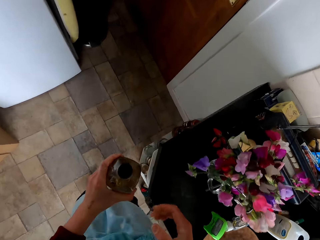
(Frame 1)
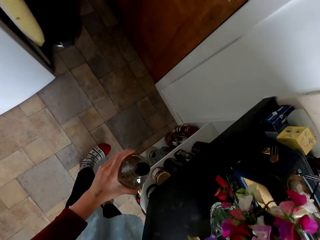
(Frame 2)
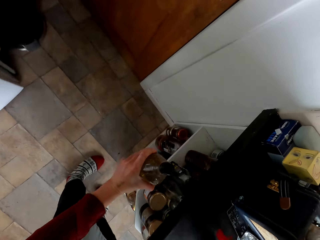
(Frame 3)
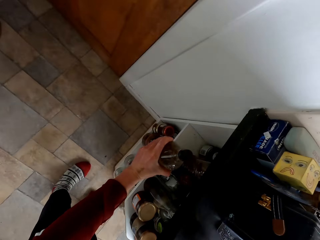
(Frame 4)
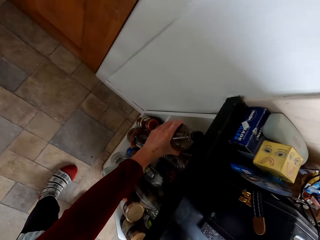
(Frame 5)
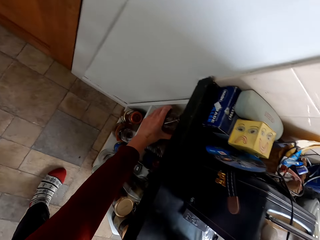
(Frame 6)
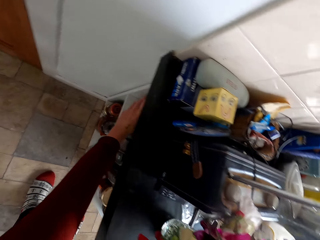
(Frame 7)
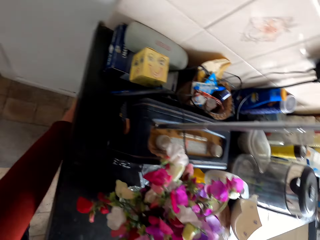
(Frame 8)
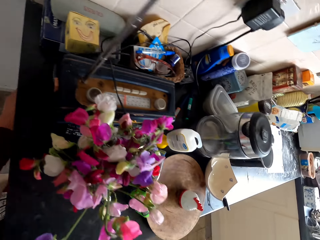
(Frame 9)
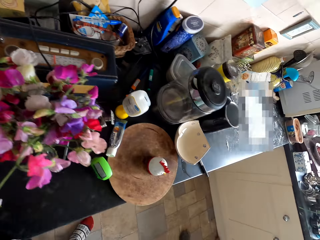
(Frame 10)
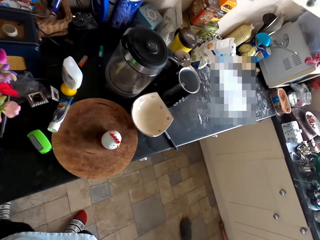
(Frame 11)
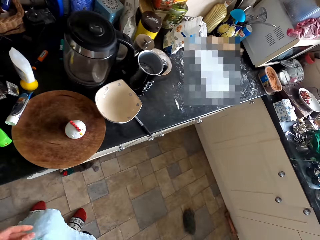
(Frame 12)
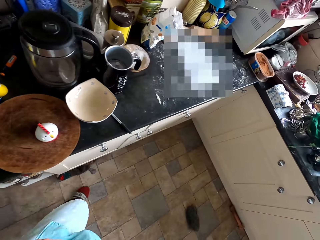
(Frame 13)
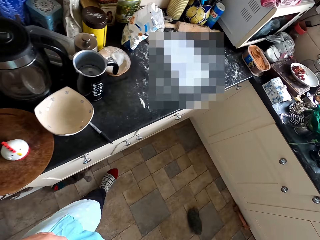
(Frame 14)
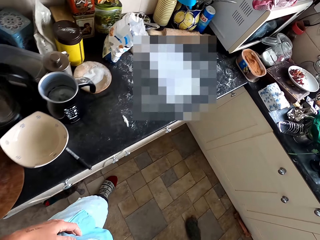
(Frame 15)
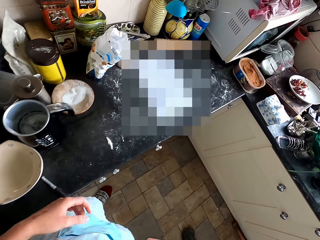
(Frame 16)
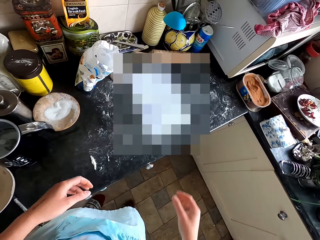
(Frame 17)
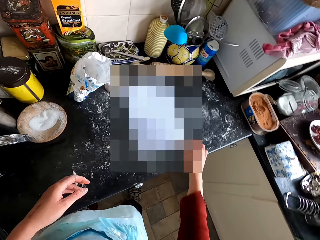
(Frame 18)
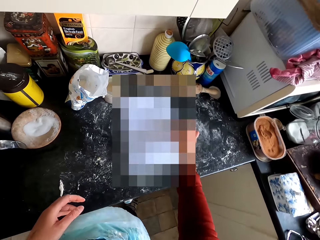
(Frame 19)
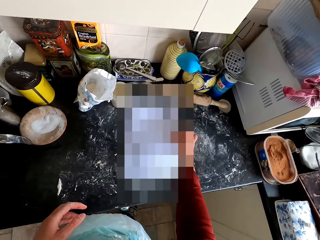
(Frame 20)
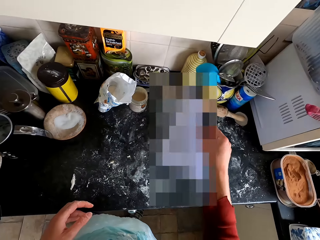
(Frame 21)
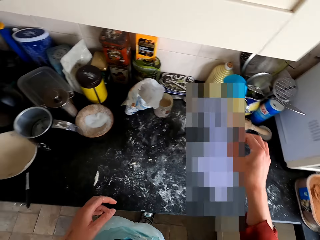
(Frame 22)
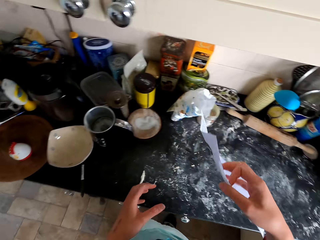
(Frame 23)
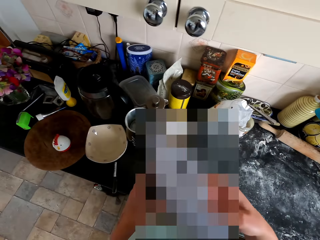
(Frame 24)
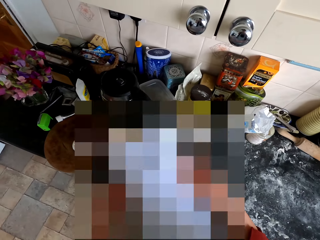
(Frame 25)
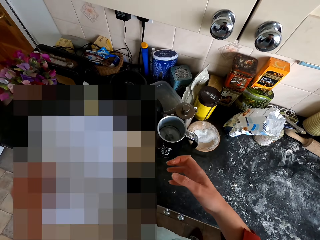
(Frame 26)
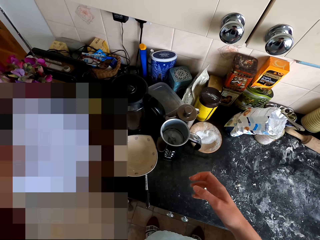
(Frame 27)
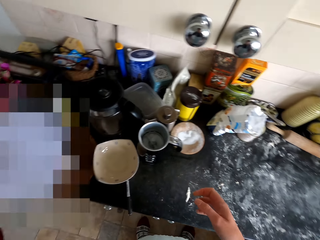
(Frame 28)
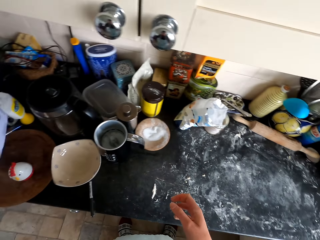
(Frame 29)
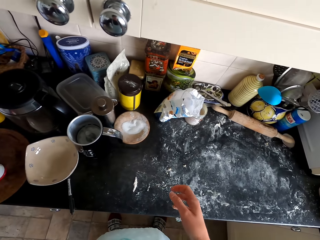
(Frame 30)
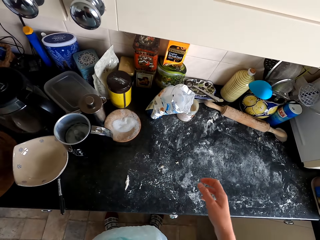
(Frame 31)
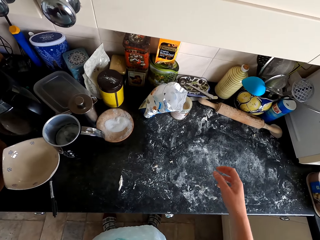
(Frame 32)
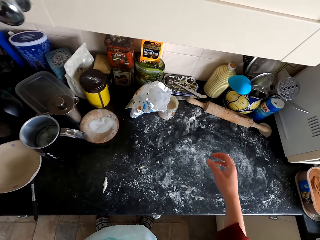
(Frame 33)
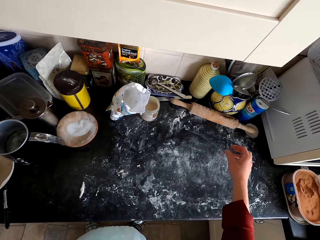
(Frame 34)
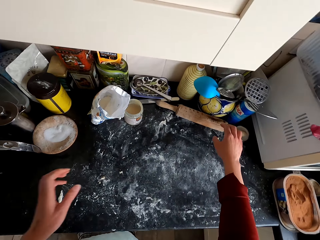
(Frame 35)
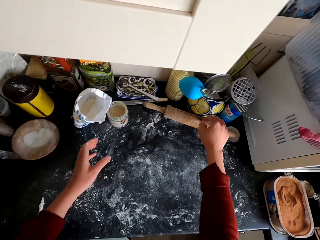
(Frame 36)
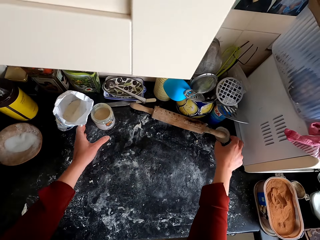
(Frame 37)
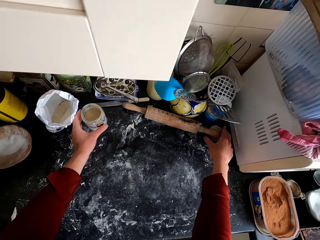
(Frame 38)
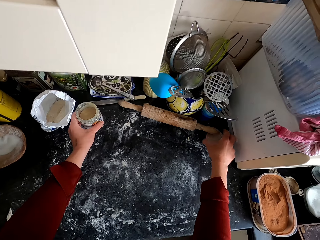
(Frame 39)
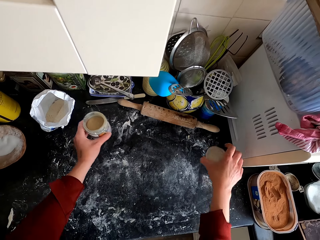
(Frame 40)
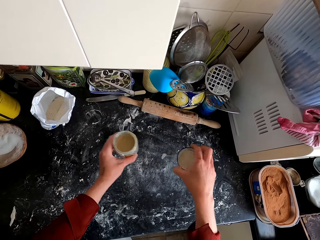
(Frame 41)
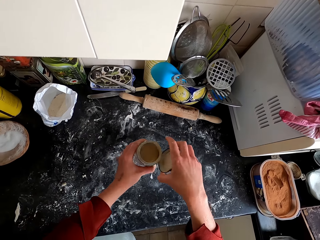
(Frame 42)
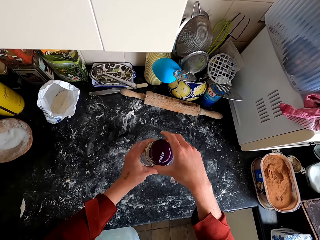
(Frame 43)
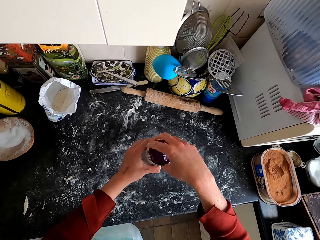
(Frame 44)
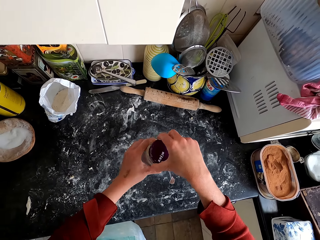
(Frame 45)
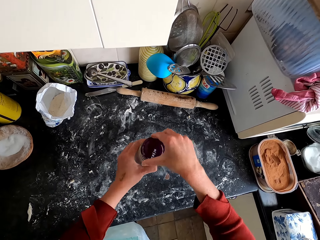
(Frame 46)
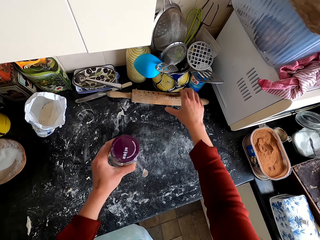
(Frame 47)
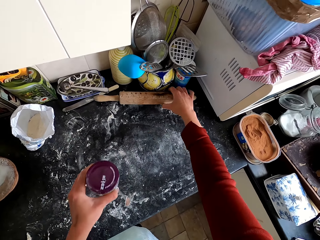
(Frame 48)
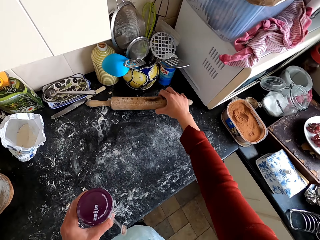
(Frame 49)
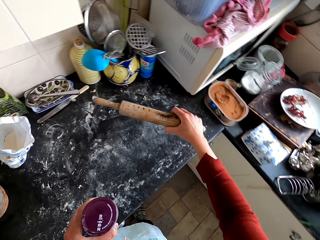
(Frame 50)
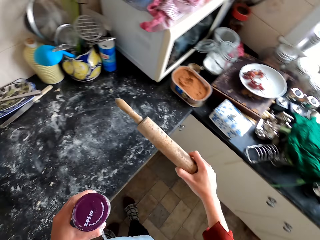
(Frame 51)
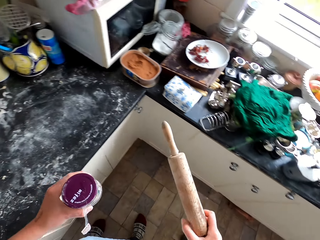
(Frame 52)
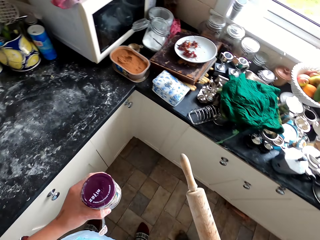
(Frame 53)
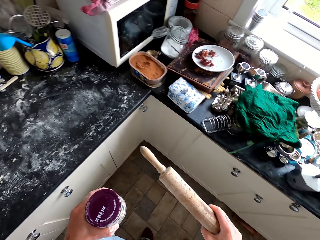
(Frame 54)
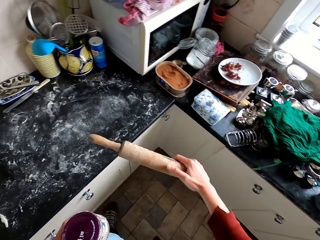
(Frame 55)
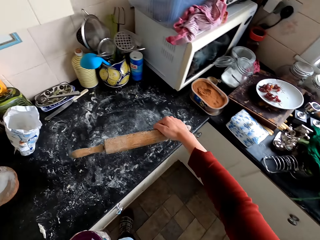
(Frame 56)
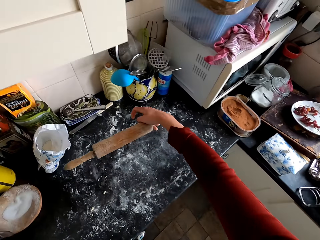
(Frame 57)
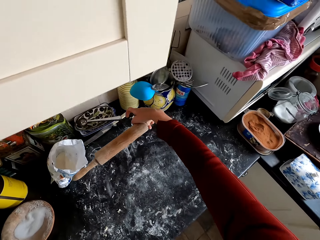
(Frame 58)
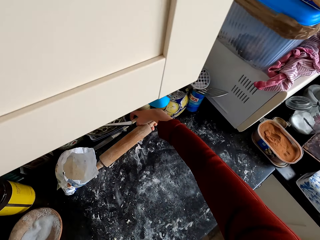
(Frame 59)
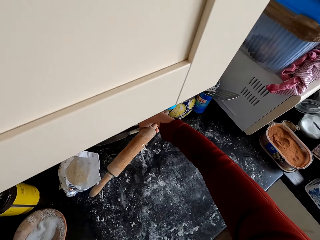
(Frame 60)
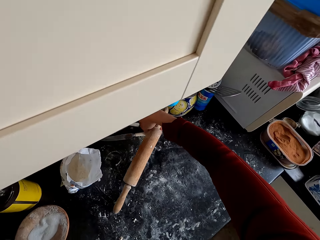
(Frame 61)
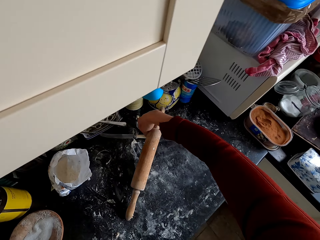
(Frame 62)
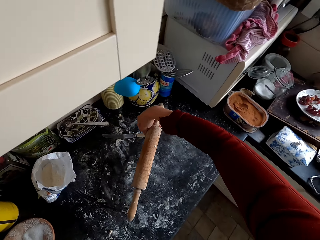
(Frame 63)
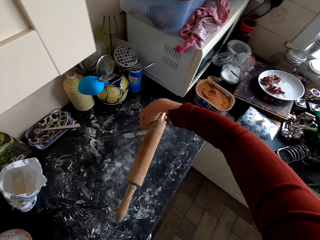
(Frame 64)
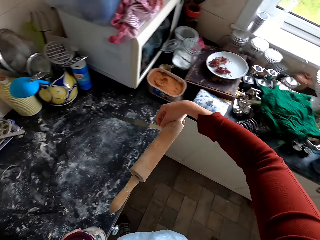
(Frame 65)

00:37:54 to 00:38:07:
The camera wearer puts the cooking oil bottle on the stand. They walk across the kitchen. They pick up the paper from the counter top. They put the paper aside. They pick up the container lid, pick up the container and cover the container with the lid. They pick up the pastry roller from the counter top. They pick up the knife from the counter top.

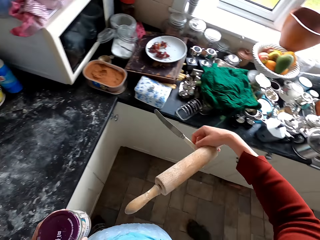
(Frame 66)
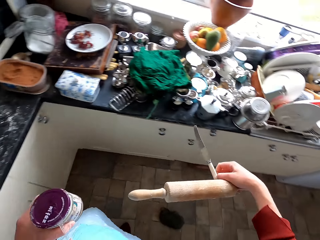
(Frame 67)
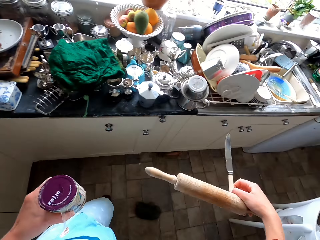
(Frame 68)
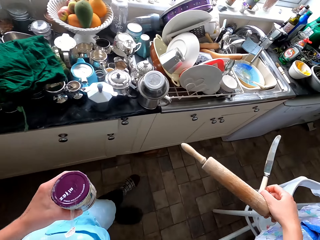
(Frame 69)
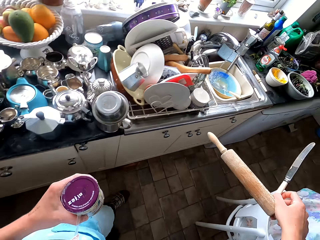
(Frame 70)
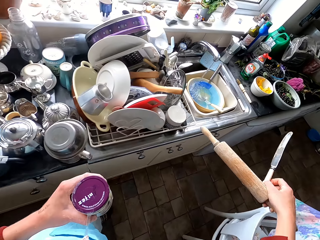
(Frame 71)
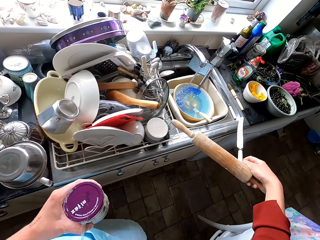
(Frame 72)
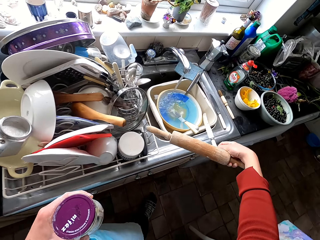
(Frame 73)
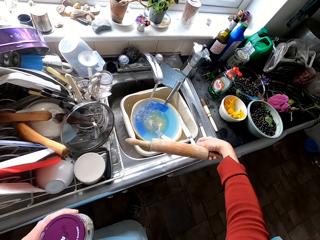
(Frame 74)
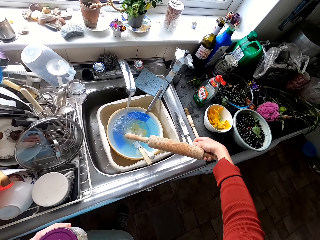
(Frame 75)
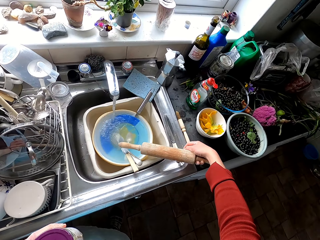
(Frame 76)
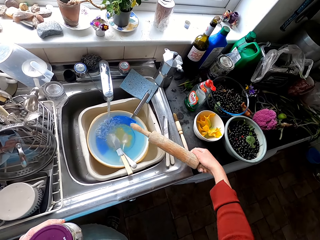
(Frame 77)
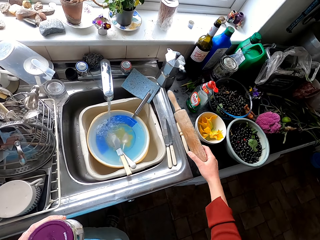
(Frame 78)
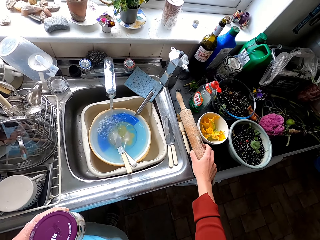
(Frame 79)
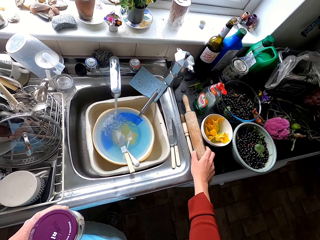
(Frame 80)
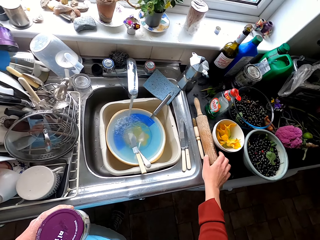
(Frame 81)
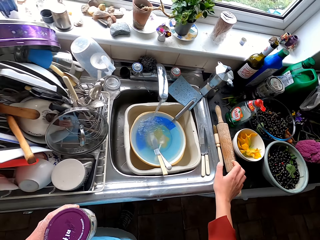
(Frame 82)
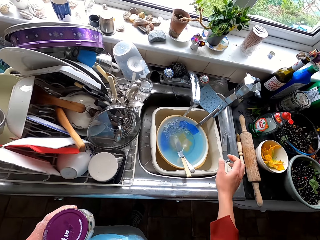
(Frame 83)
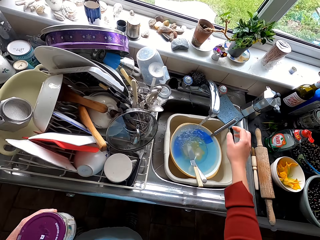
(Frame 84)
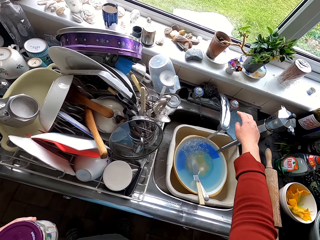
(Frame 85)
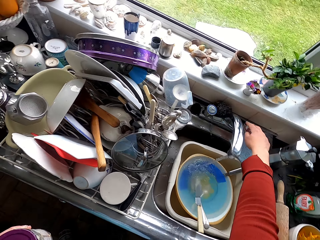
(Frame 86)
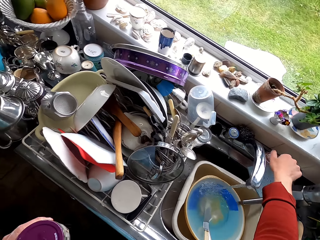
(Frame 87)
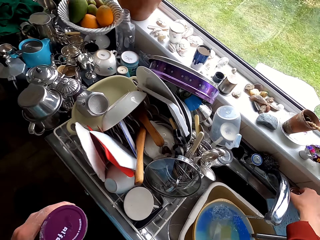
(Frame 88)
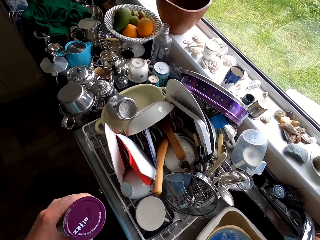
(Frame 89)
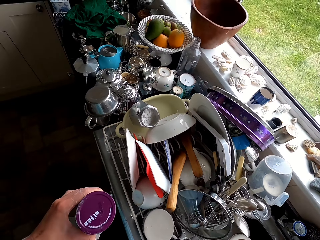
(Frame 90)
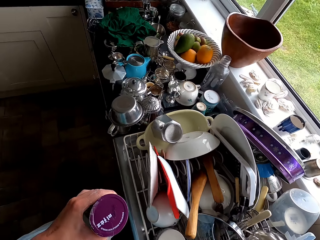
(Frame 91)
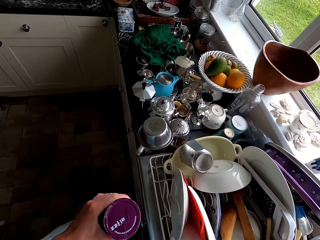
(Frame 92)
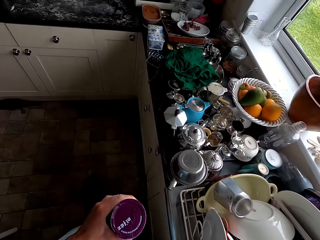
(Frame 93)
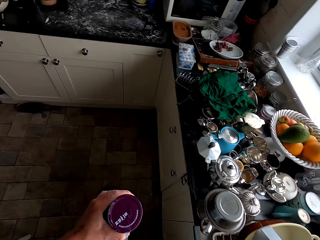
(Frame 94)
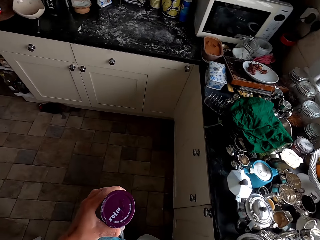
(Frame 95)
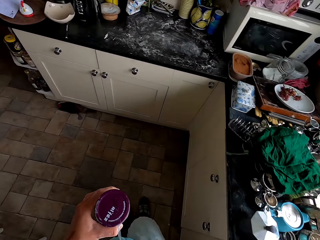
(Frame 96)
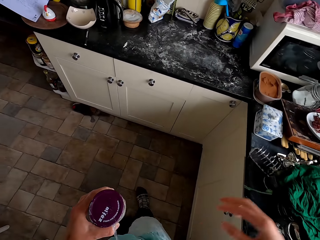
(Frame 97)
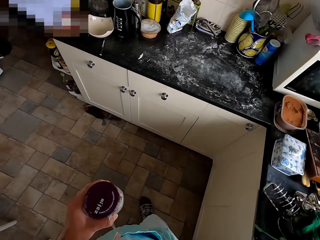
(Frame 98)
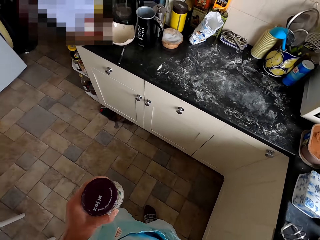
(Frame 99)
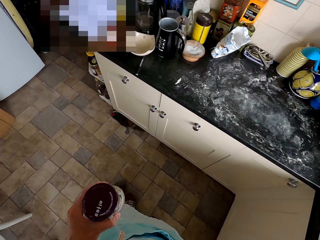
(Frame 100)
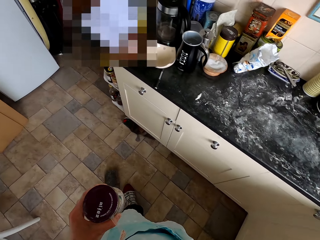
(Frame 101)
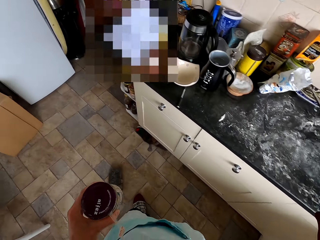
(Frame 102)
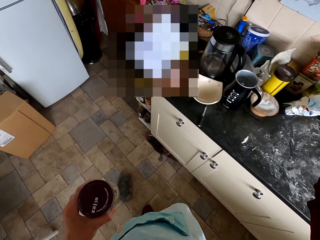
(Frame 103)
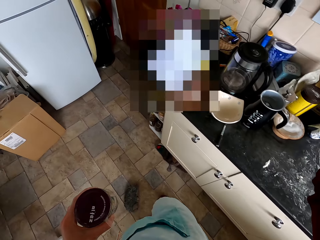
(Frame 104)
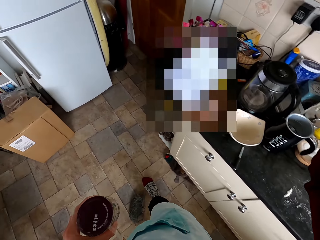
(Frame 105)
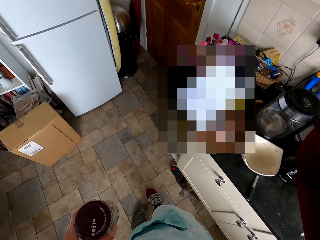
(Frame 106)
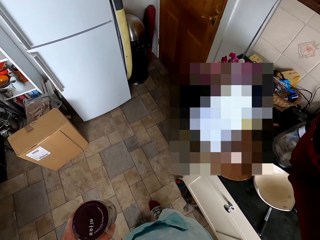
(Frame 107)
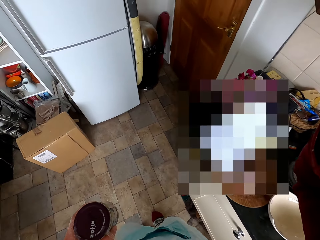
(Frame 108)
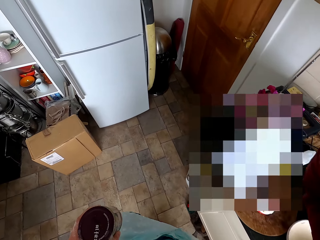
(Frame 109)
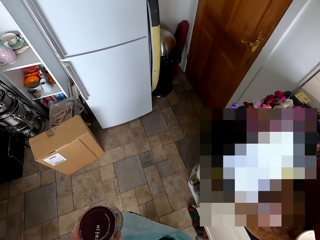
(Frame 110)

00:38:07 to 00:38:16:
The camera wearer walks across the kitchen. They put the knife on the side of the sink. They put the rolling pin on the kitchen counter. They close the tap. They walk across the kitchen.
